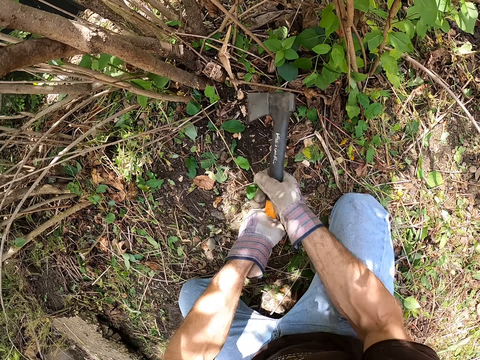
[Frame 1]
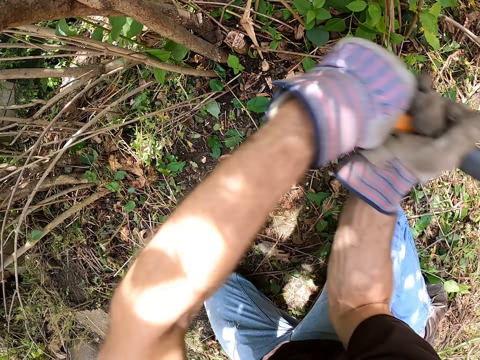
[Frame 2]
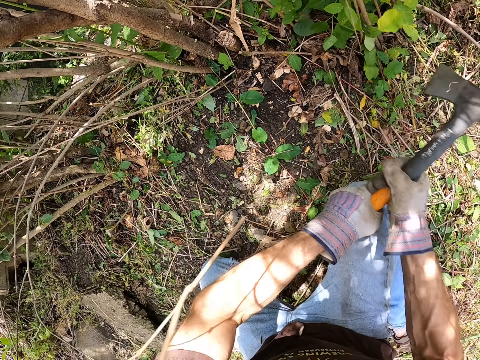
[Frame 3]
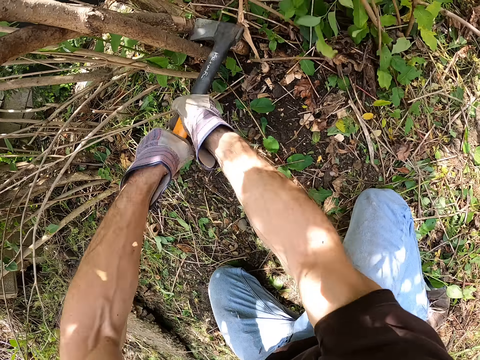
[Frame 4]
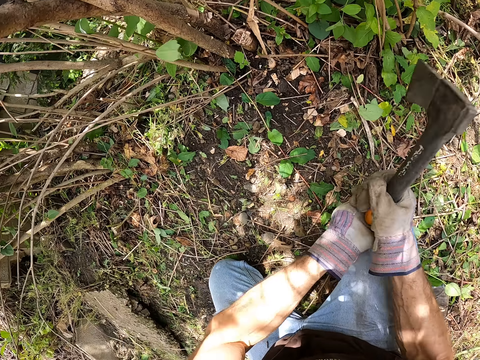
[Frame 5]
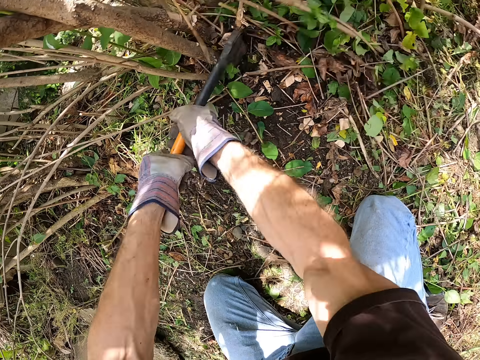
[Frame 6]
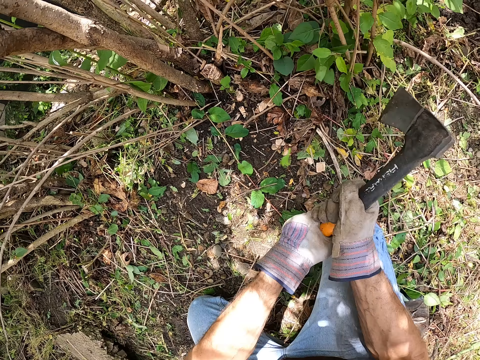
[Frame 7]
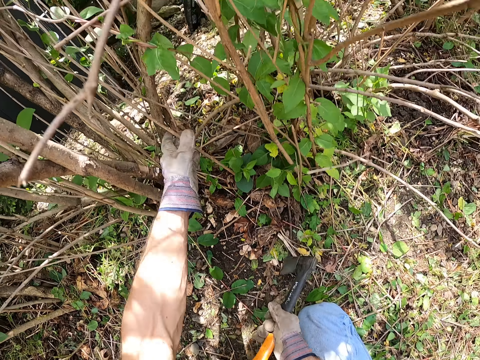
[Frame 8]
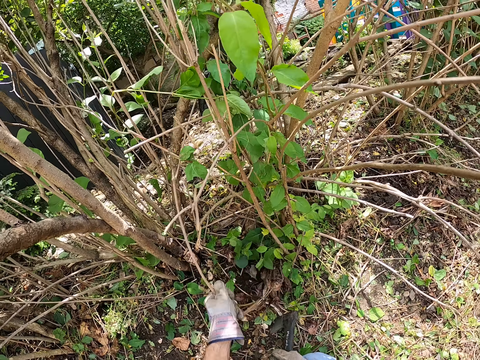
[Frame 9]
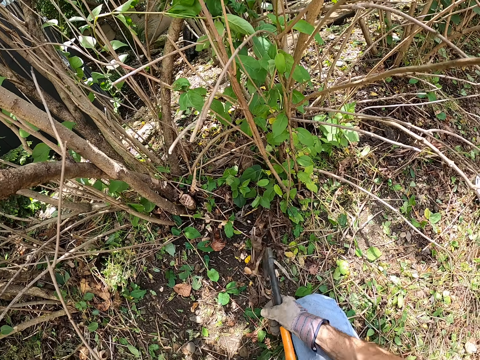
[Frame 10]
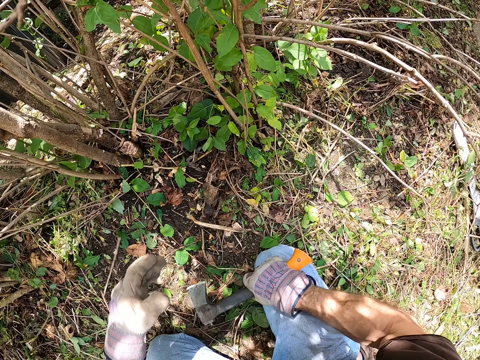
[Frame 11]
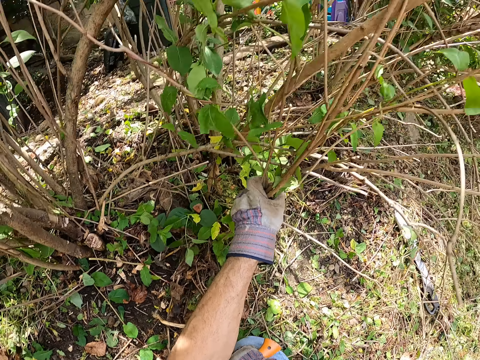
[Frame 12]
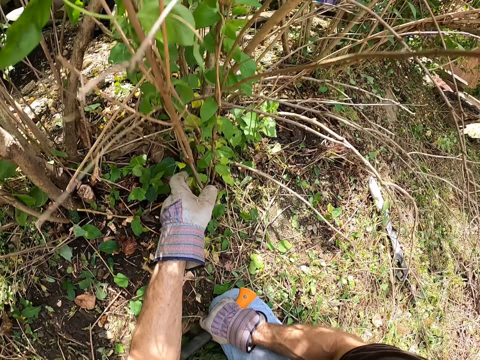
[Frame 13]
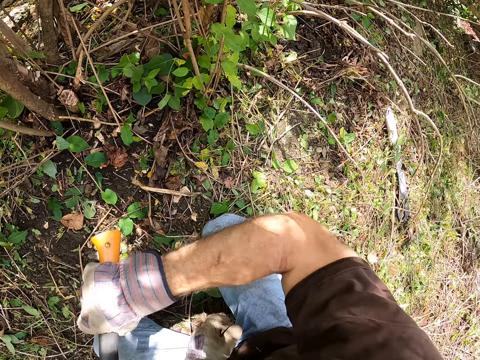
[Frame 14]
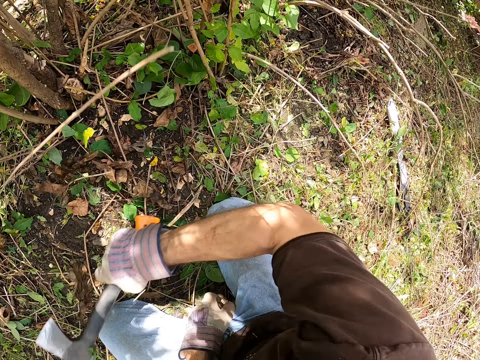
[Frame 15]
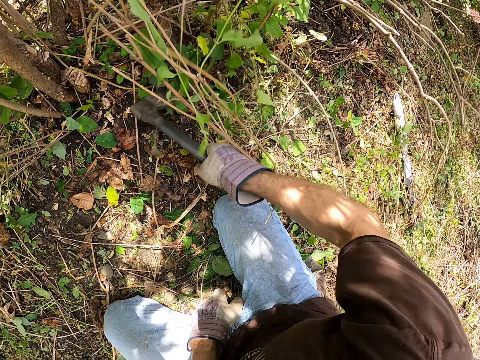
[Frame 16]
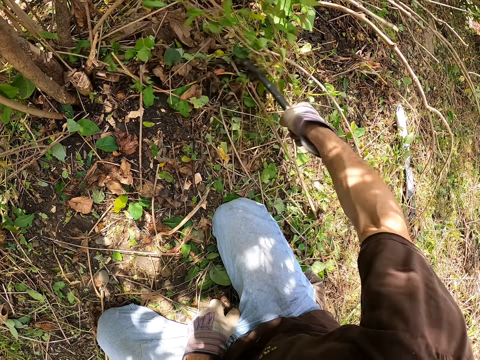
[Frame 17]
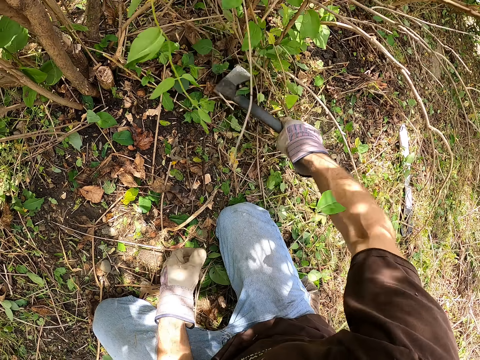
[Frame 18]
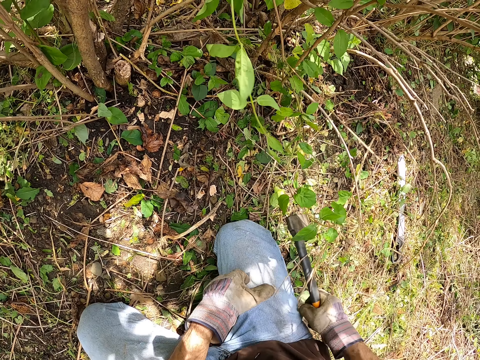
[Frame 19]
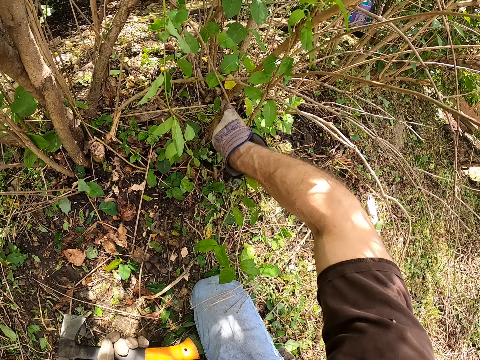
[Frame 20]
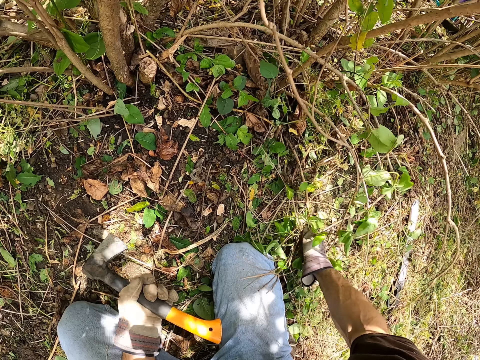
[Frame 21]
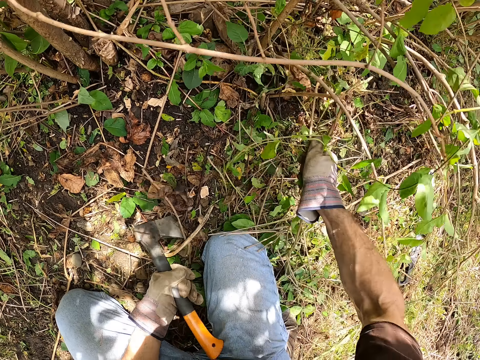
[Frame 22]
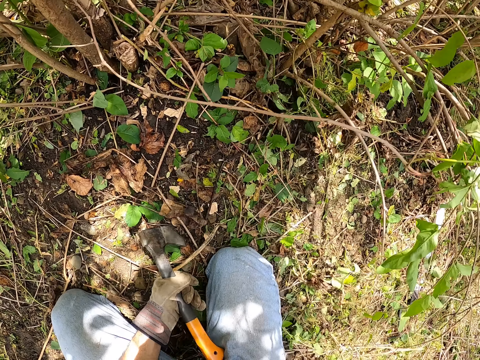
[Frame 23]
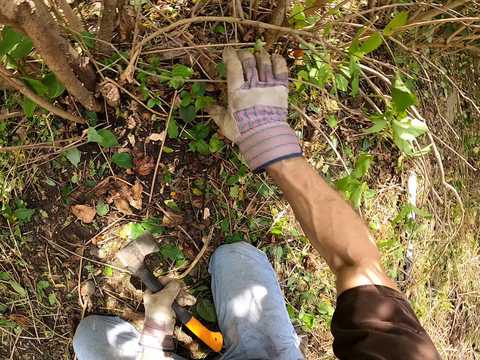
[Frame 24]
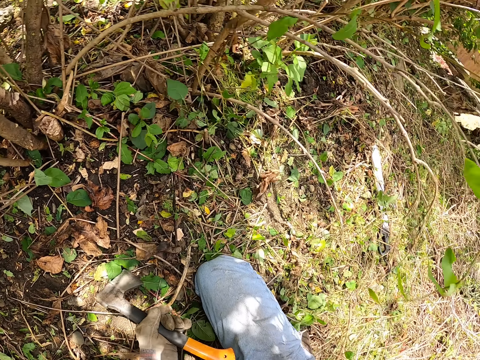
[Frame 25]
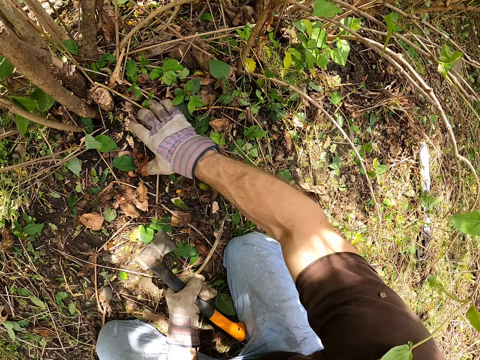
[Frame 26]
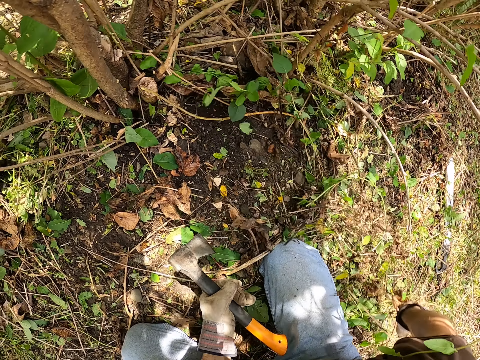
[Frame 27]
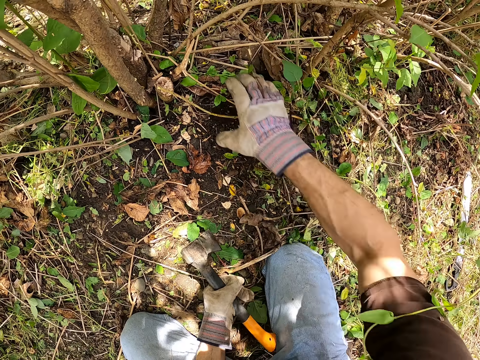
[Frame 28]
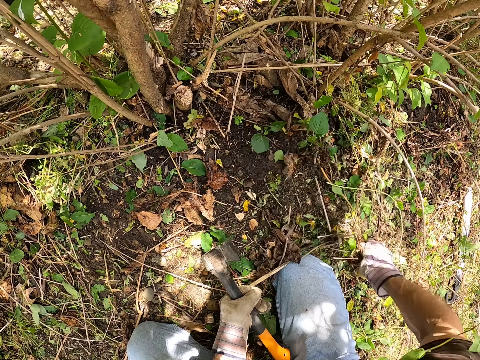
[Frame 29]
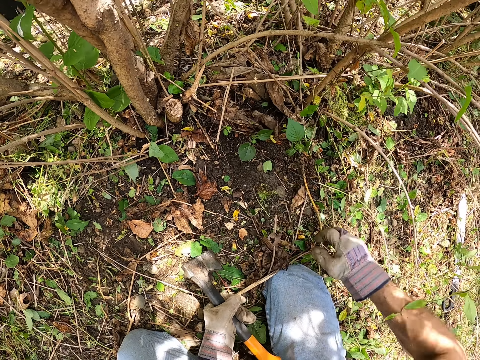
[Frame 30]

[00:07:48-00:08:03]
The camera wearer adjusts plants beside the second tree with his left hand. He picks up a twig. He throws away the twig. He holds the plant. He cuts the plants beside the second tree branch with the axe in his left hand. He passes the axe to his left hand. He removes the plants beside the second tree branch with his right hand.

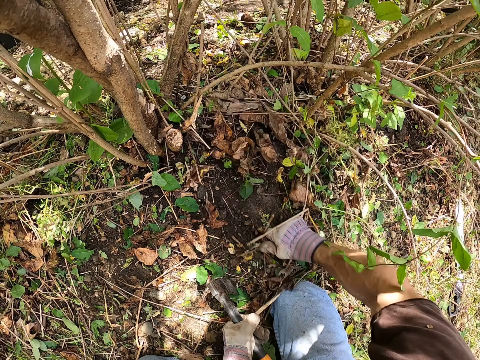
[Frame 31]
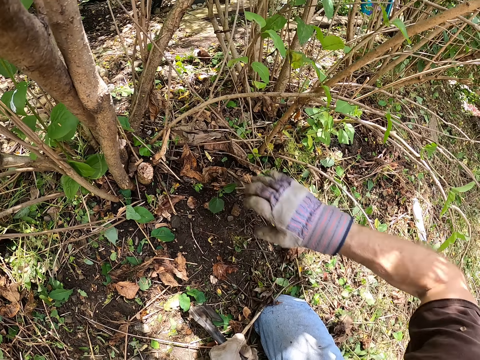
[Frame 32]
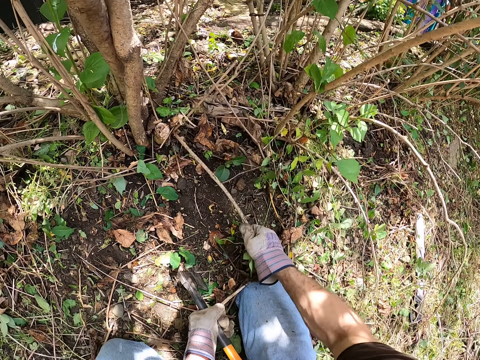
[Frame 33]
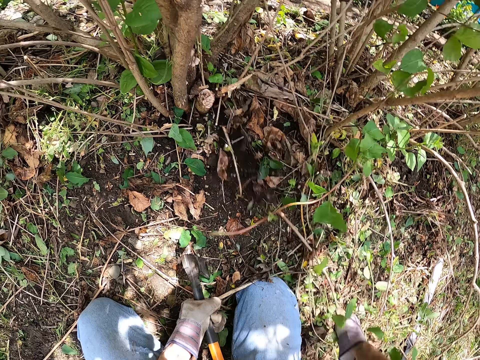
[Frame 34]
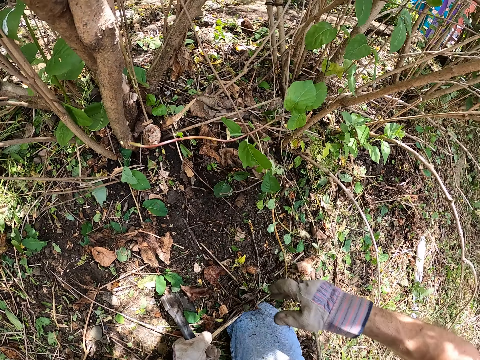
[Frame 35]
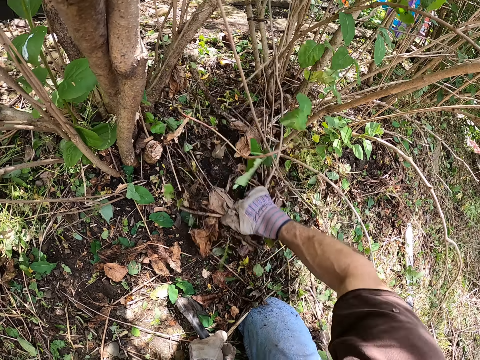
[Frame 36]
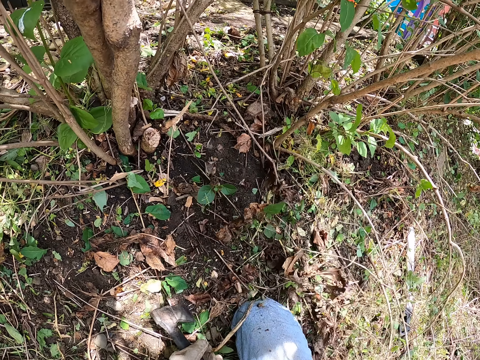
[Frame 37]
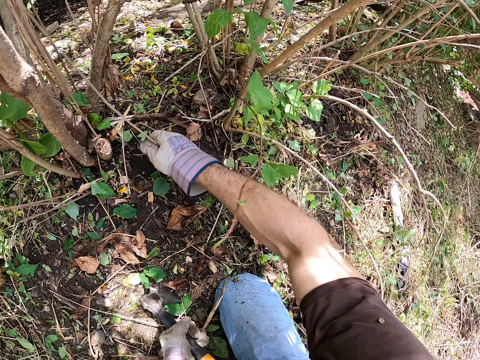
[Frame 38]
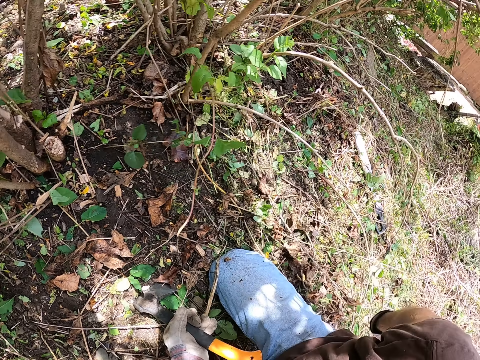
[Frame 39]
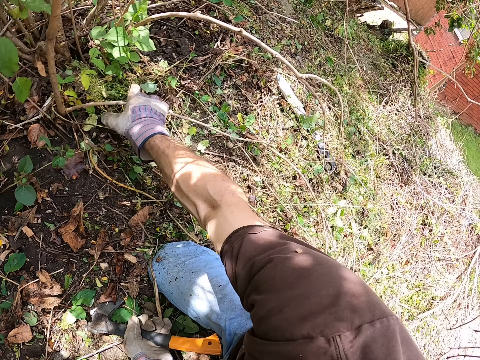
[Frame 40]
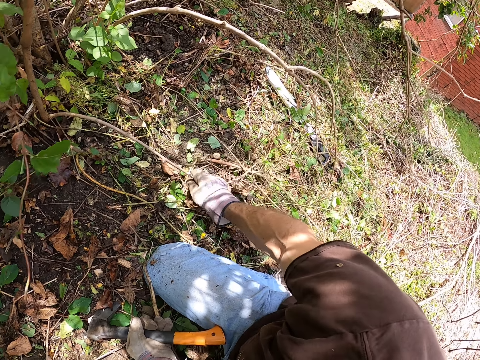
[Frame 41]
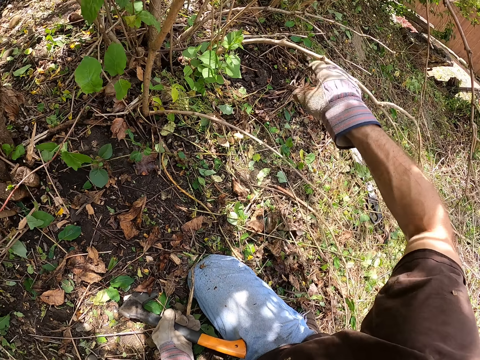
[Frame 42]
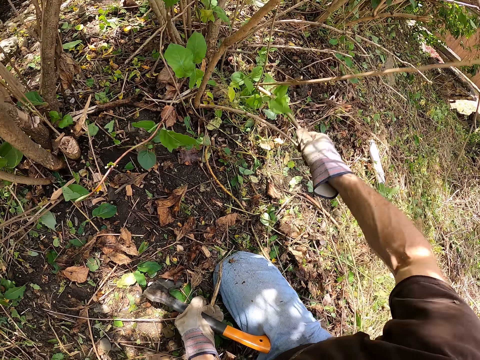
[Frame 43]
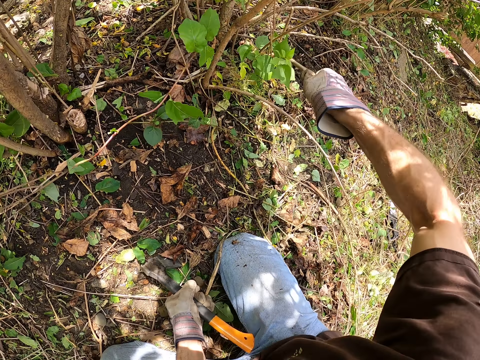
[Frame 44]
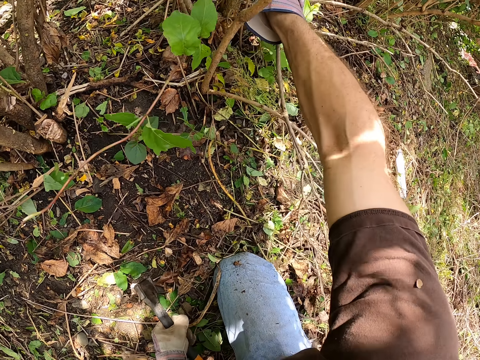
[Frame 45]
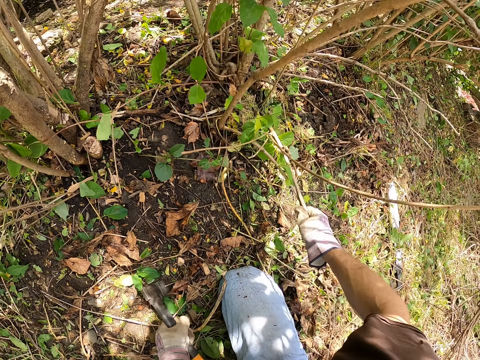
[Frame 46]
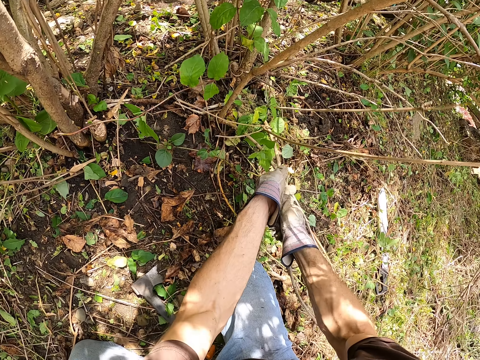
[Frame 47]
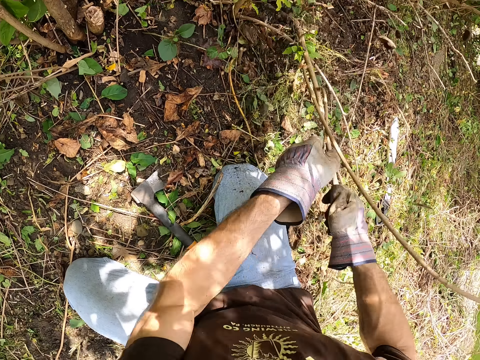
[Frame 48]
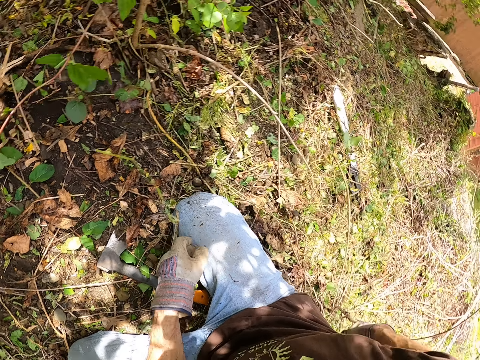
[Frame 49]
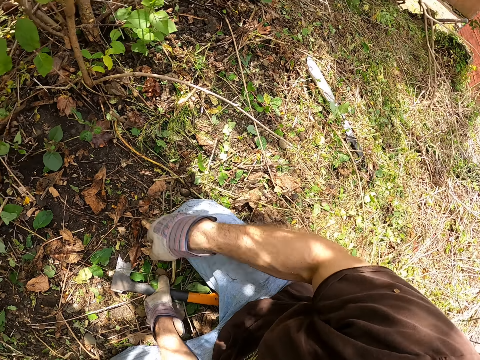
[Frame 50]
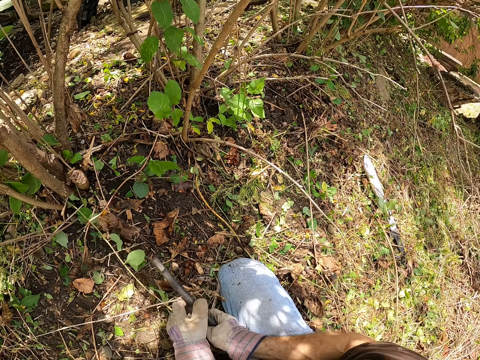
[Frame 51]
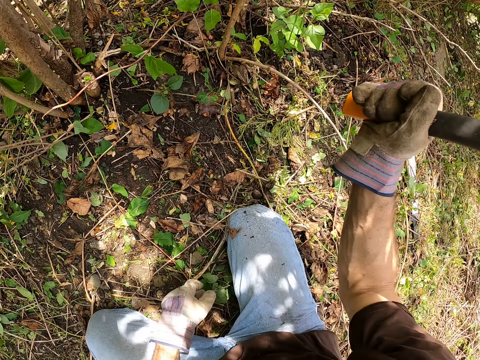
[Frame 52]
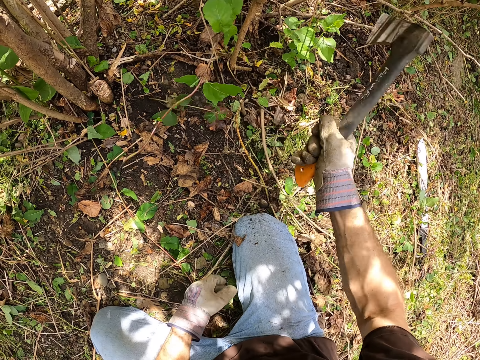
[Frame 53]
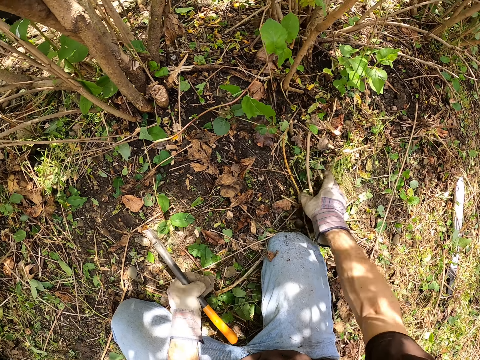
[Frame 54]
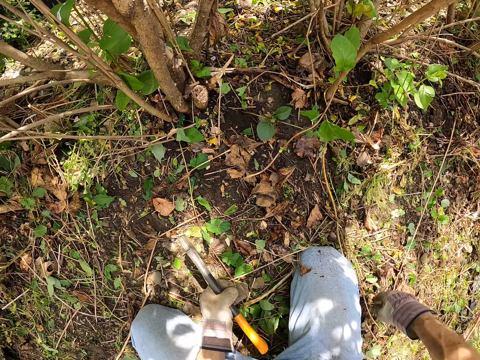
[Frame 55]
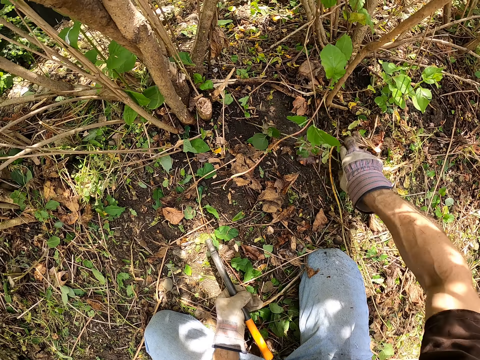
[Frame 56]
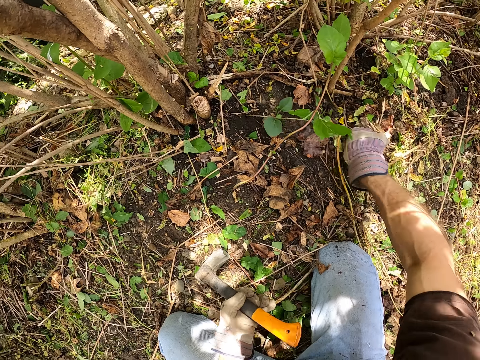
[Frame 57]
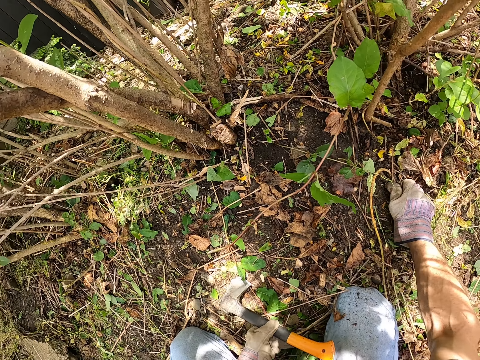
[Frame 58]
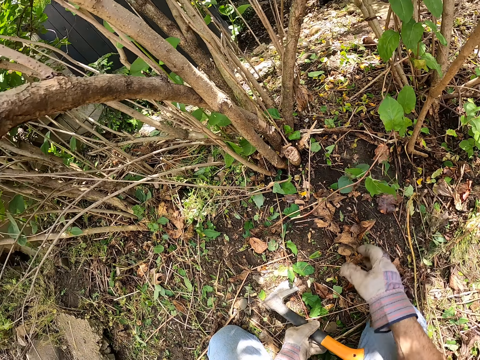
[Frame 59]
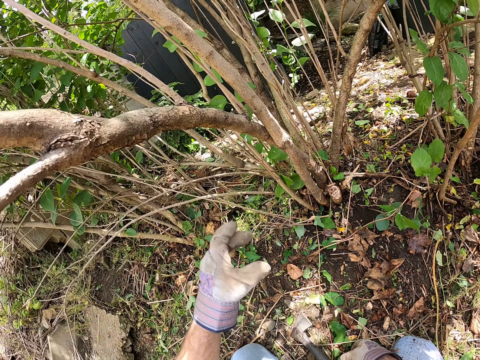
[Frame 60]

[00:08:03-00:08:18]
The camera wearer drops the hatchet. He removes the plants beside the second tree branch with his hands. He pulls the plant. He drops the plant on the floor with his right hand. He picks up the axe on the ground with his right hand. He cuts the plants beside the second tree branch with the axe in his right hand. He passes the axe to his right hand. He pulls the plants. He inspects the floor with his right hand.
